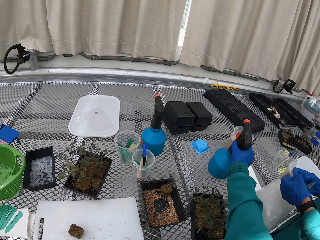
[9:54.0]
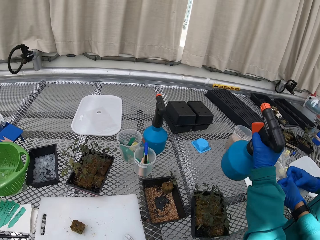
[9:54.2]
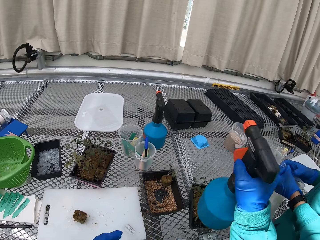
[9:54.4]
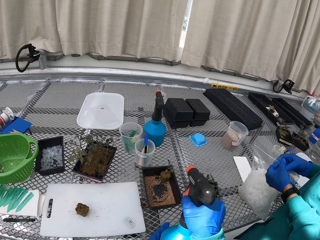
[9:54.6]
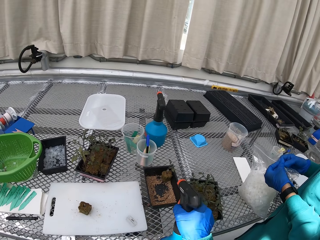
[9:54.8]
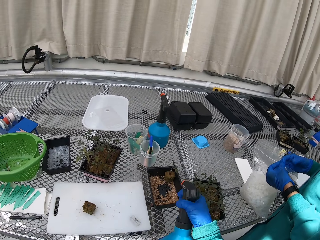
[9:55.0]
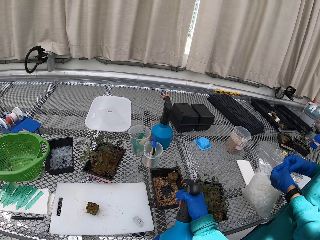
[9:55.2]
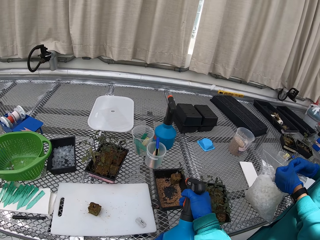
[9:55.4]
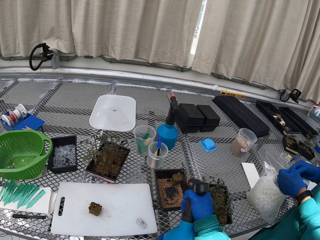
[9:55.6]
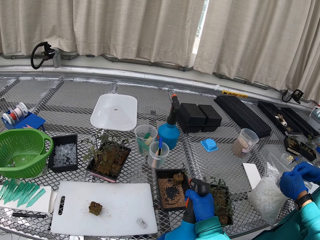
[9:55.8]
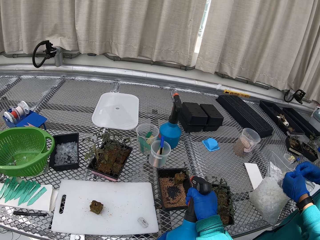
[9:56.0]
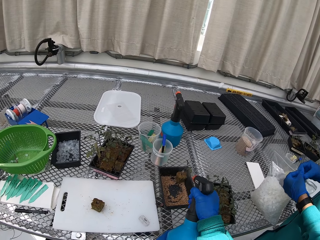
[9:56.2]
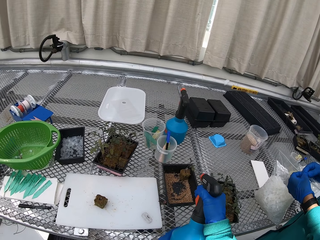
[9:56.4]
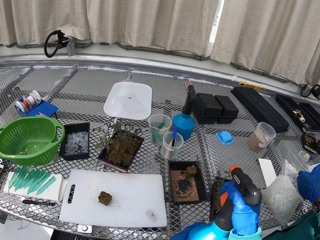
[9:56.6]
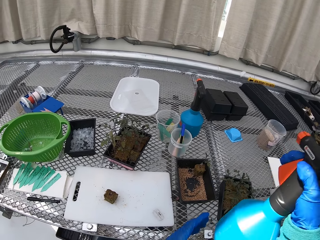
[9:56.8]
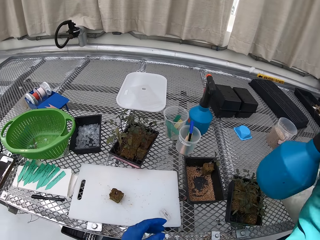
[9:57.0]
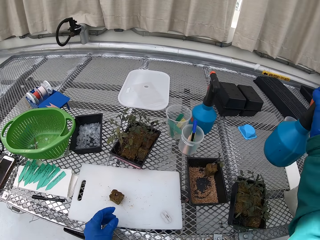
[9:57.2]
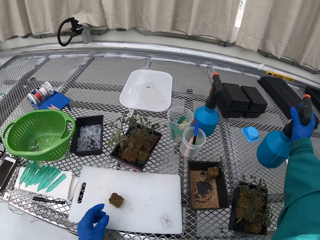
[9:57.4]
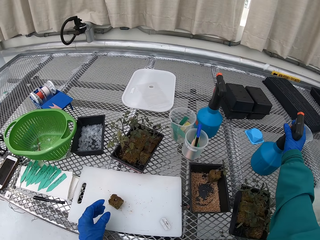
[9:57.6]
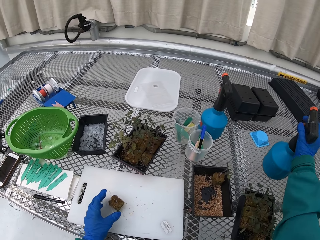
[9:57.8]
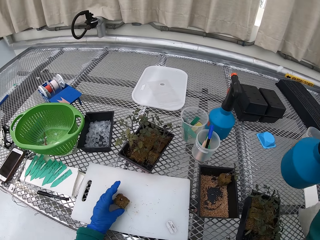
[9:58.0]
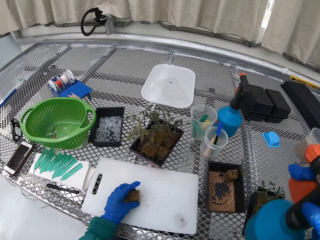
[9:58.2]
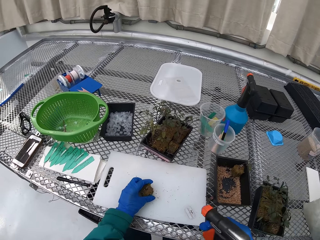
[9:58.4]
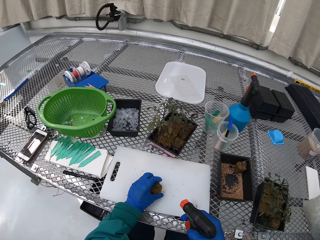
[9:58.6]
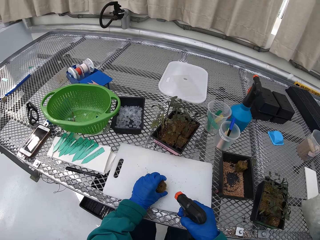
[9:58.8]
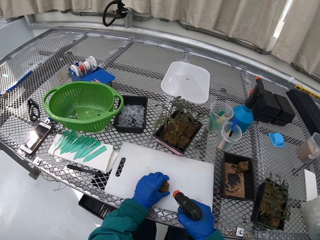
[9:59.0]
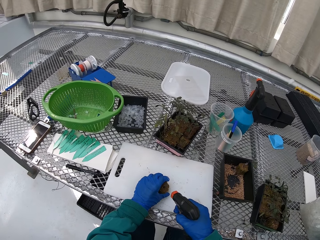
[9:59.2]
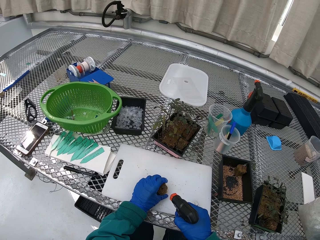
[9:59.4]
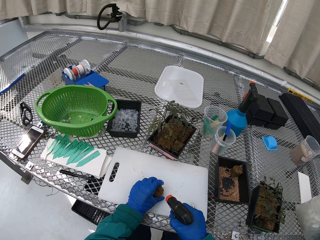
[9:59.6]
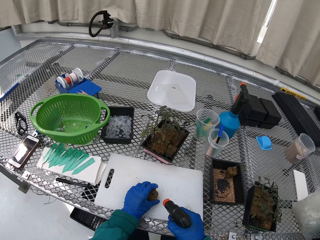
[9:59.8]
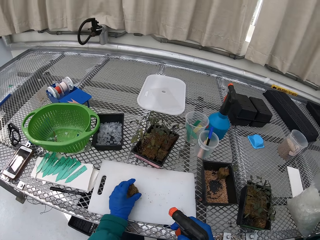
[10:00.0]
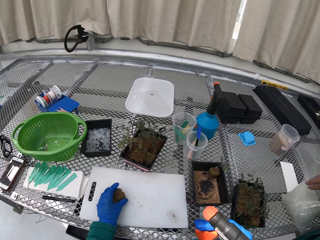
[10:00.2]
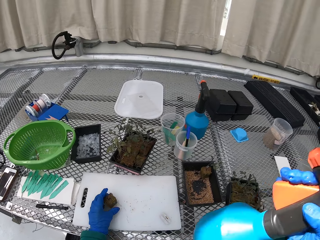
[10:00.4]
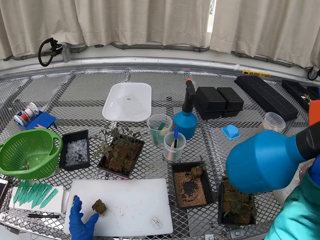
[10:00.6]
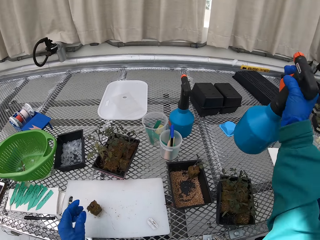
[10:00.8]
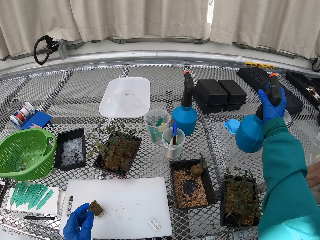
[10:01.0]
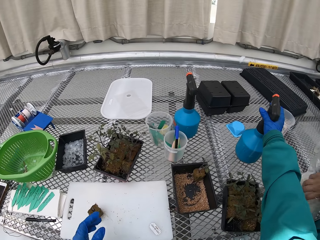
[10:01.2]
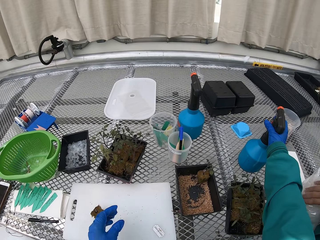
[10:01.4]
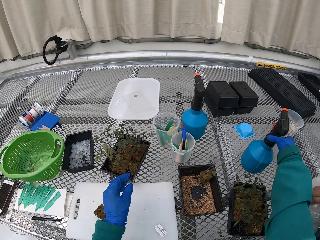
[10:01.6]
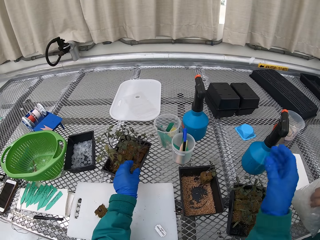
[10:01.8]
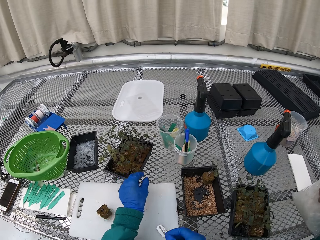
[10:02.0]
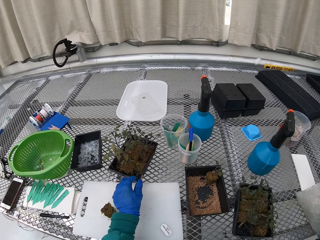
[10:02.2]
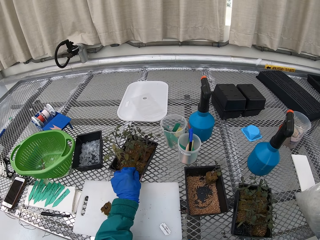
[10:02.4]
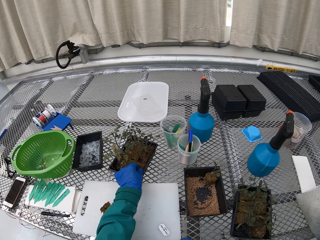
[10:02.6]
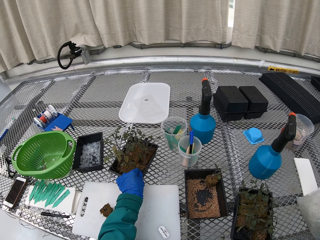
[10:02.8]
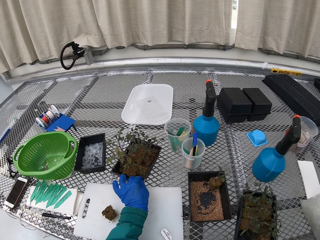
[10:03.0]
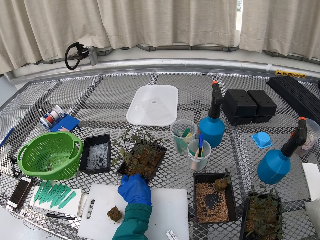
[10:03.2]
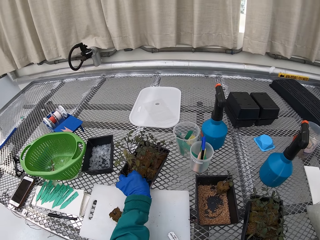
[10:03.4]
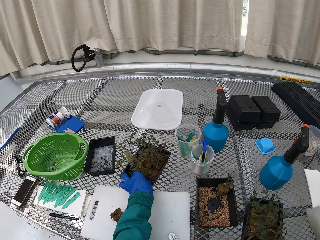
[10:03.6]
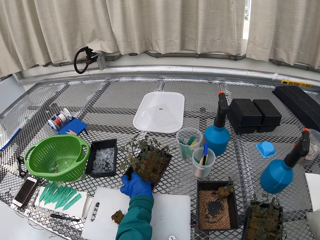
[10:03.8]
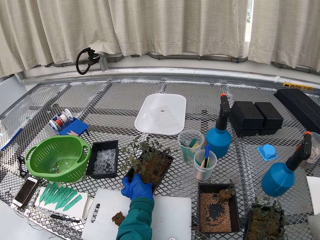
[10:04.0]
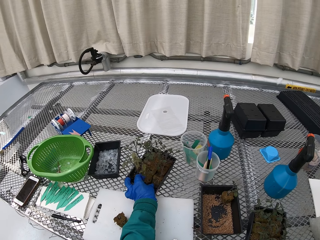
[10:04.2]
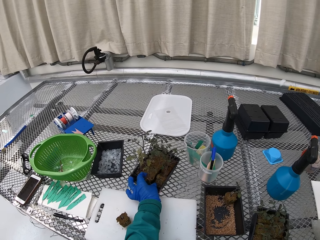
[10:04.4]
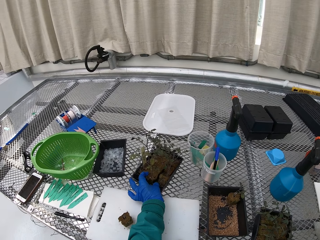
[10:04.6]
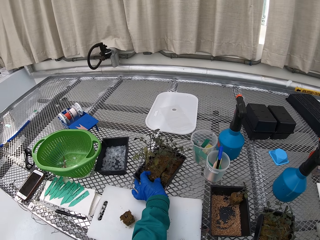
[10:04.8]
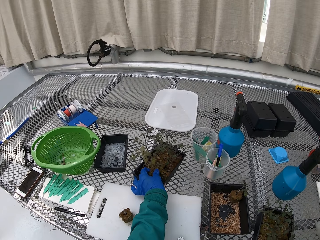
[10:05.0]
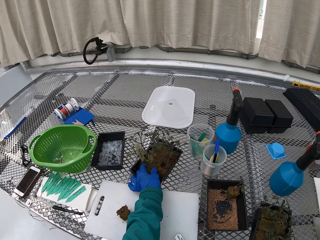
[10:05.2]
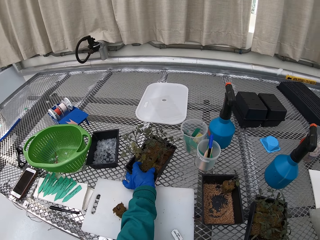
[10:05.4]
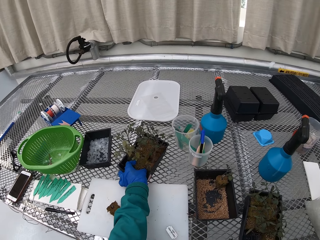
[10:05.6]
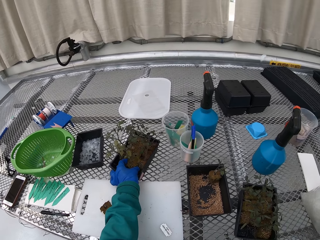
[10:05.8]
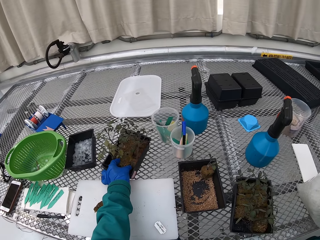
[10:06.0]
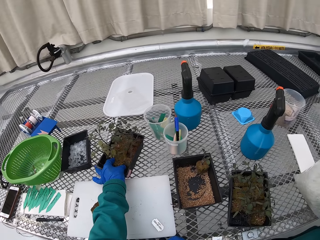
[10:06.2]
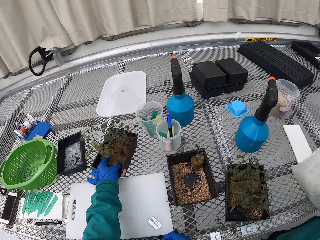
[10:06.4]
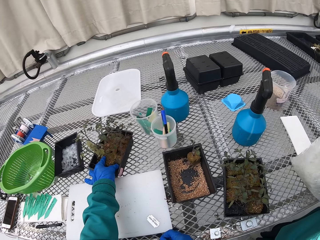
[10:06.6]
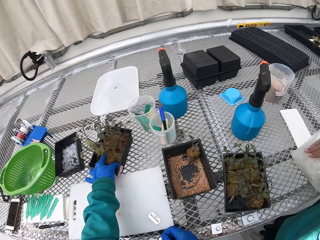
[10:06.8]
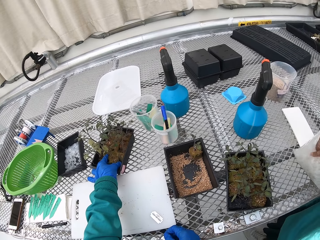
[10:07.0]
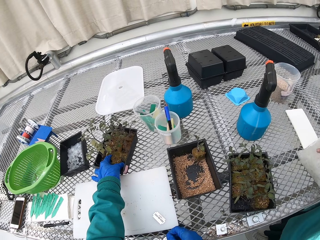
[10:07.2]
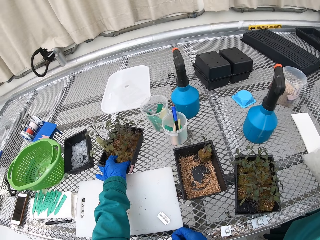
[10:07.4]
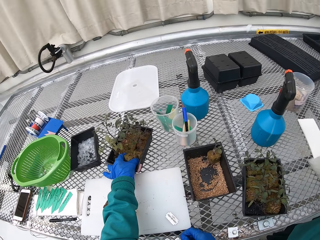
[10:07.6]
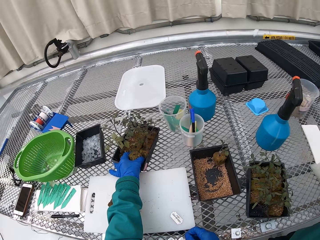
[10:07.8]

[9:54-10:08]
A person places the packet of the suction tubes on the table. The camera wearer picks up the sprinkle bottle and sprays the seedling. The person opens the packet of suction tubes. The camera wearer sprays the seedling. They place the sprinkle bottle on the table. They pick up the seedling from the container.

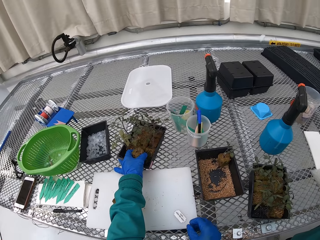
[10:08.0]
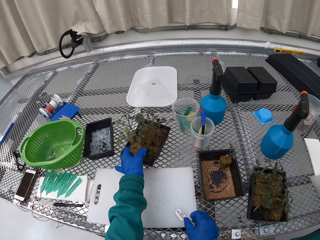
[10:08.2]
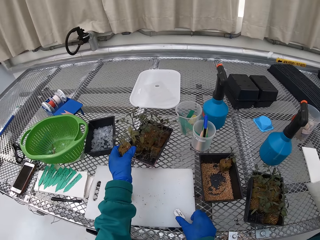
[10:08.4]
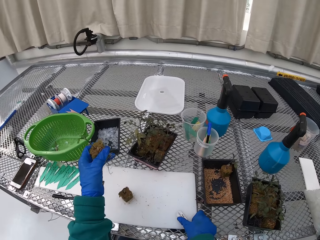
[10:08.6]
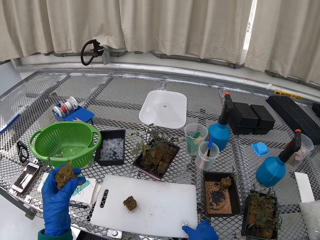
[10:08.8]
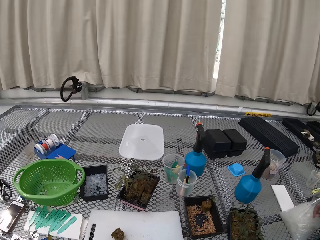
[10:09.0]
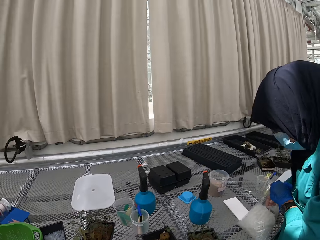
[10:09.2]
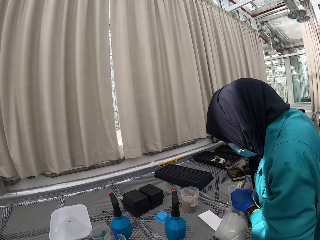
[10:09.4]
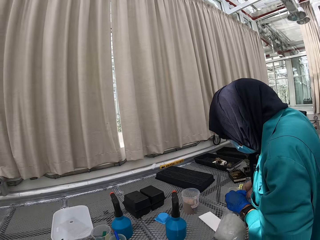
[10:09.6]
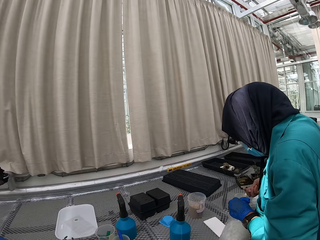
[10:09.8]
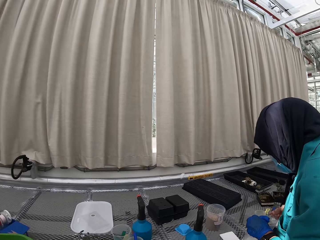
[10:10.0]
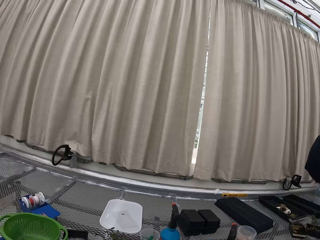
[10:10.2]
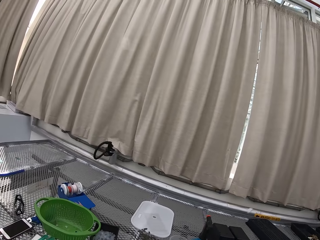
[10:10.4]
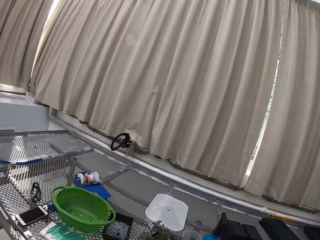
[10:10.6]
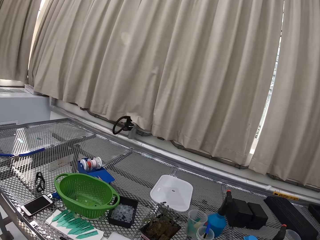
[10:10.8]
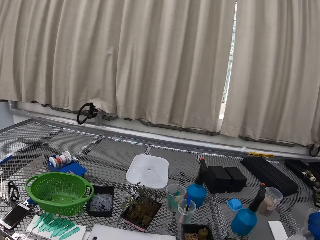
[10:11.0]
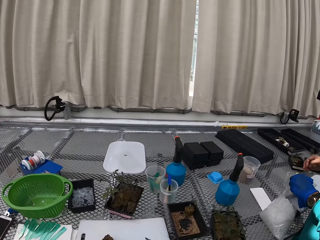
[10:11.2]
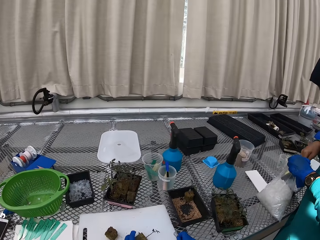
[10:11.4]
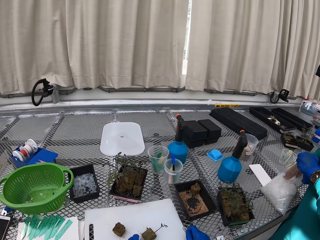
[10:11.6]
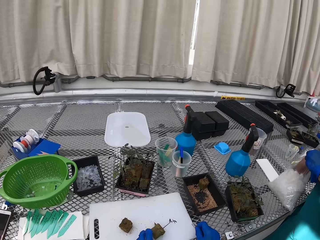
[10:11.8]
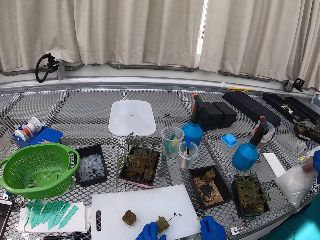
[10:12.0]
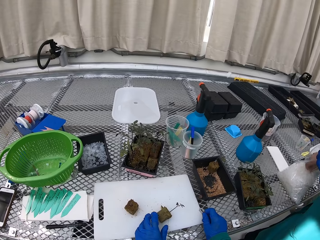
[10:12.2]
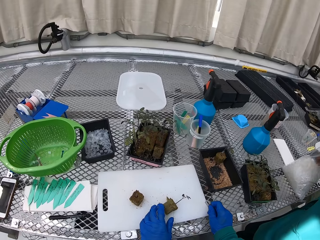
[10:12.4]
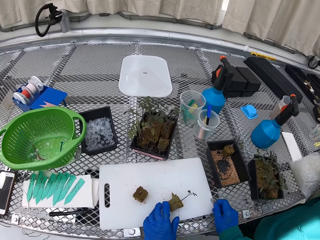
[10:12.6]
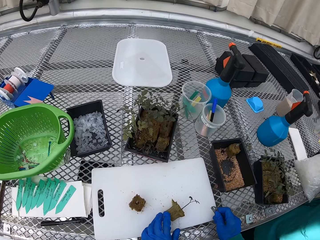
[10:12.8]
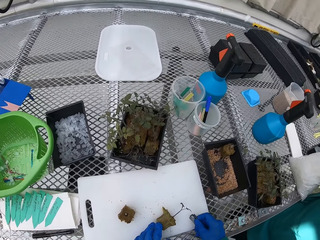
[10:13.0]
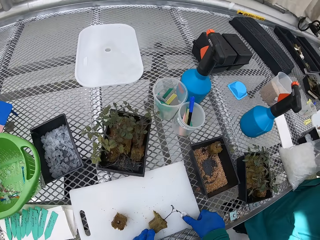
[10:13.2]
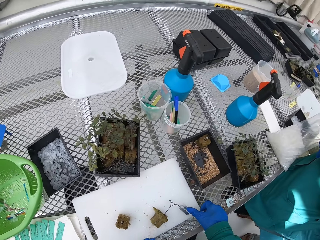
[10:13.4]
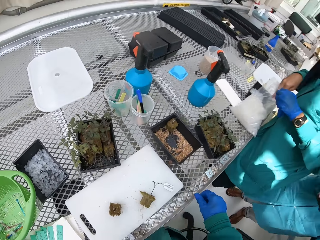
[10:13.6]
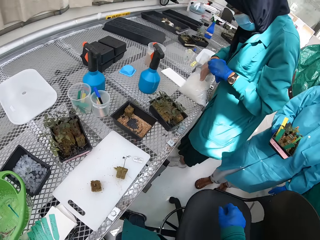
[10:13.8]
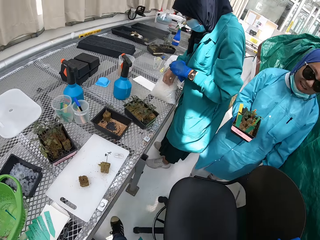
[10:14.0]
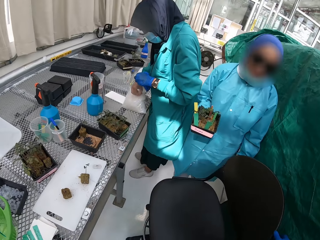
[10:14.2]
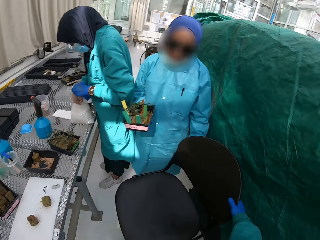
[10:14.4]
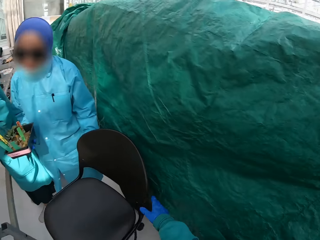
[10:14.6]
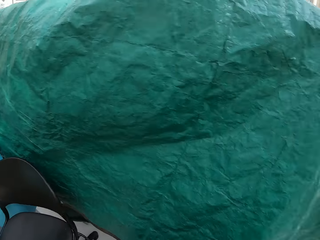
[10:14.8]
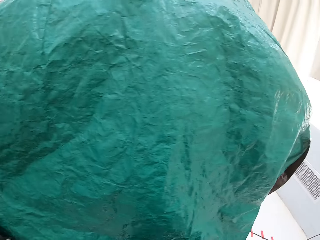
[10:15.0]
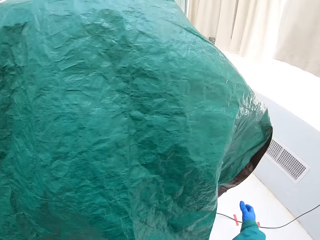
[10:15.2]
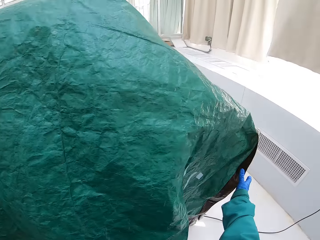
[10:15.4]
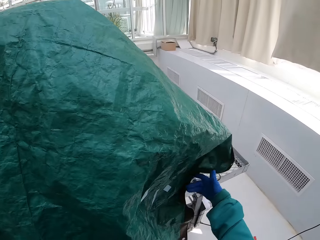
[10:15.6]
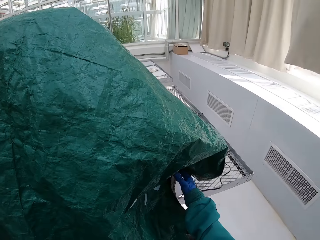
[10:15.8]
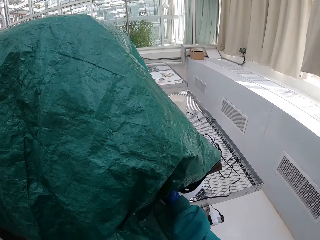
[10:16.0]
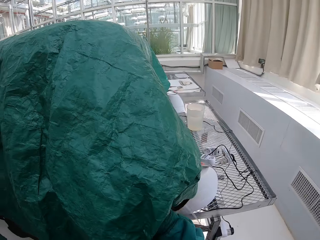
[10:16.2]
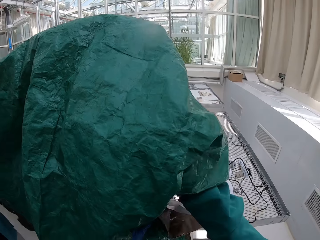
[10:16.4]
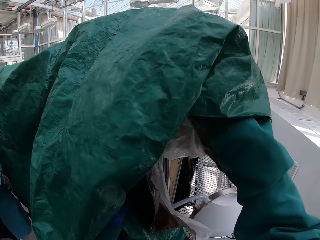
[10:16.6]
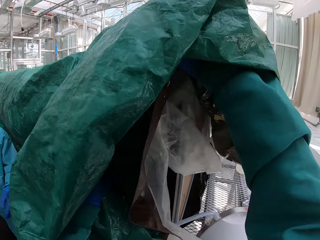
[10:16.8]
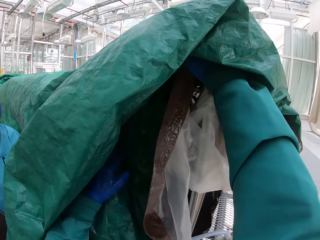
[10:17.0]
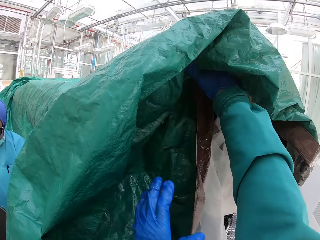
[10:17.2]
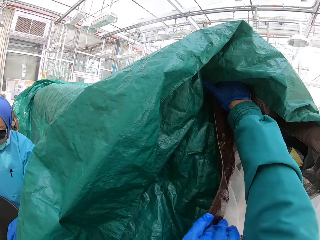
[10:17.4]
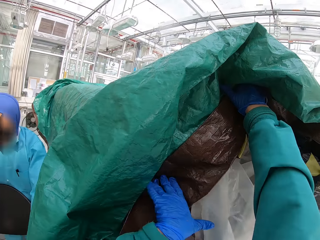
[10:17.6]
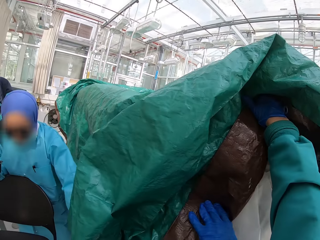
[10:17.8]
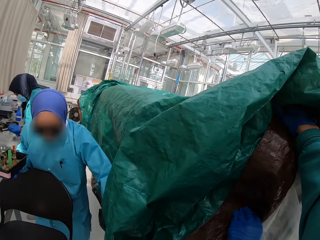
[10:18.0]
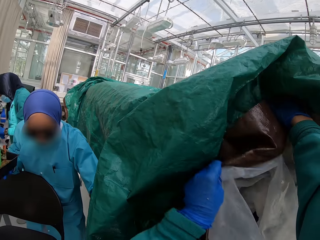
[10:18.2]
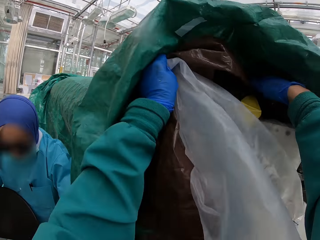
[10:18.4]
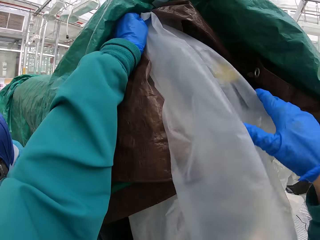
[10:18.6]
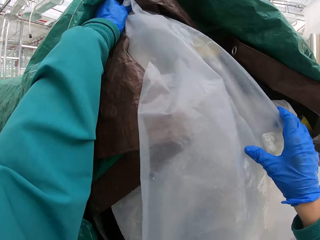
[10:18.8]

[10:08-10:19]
A person picks up a suction tube from the packet. The camera wearer holds up the tent fabric. They uncover the storage box.
